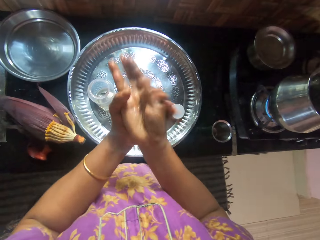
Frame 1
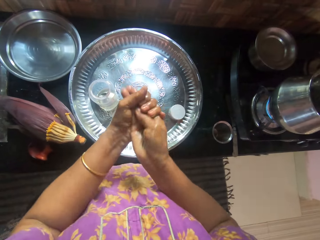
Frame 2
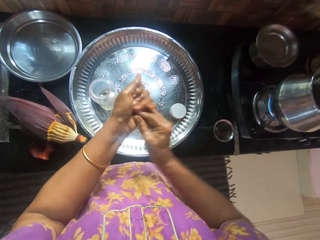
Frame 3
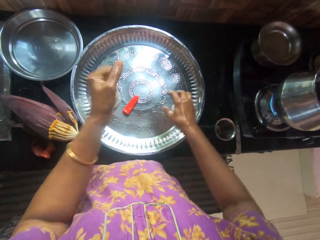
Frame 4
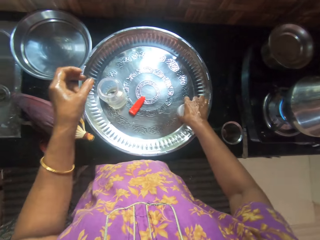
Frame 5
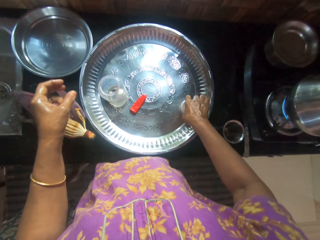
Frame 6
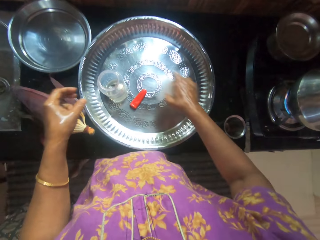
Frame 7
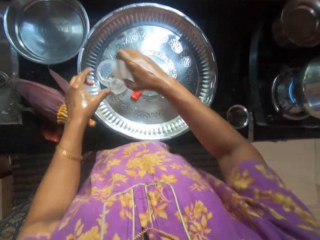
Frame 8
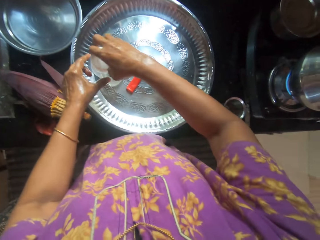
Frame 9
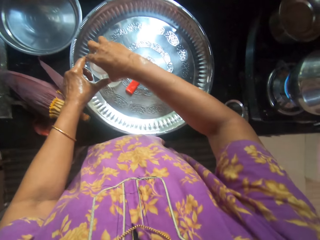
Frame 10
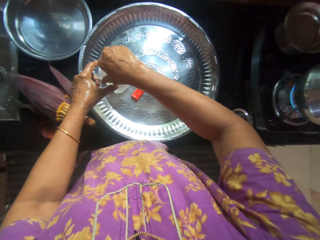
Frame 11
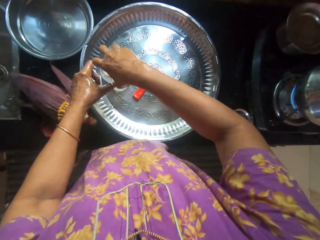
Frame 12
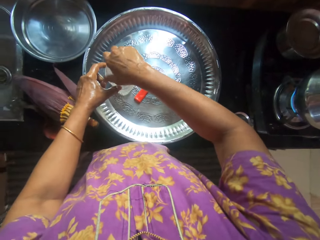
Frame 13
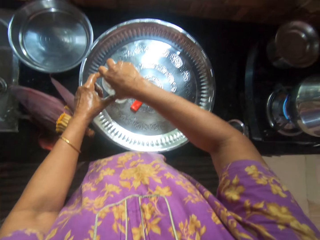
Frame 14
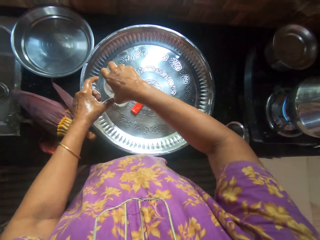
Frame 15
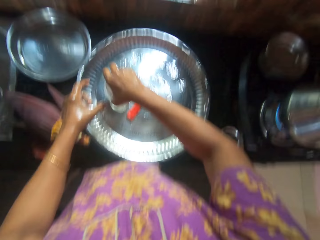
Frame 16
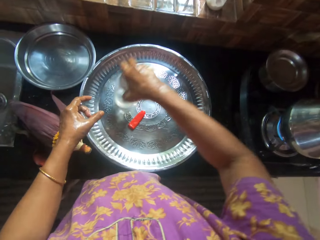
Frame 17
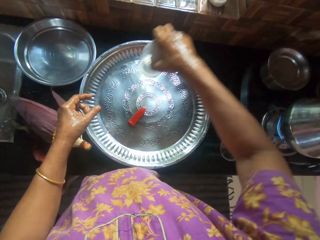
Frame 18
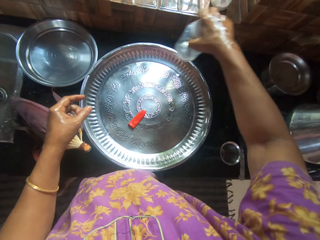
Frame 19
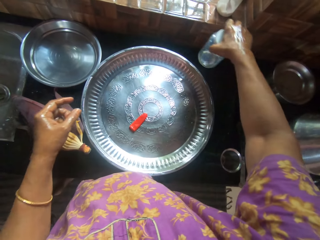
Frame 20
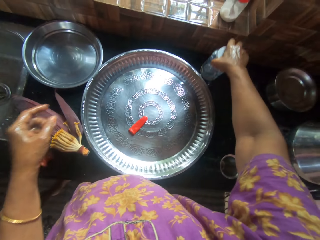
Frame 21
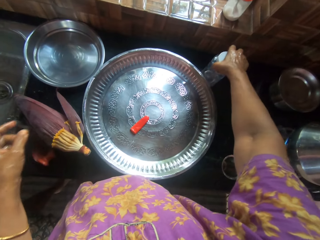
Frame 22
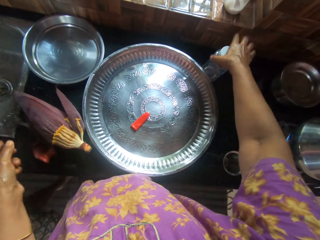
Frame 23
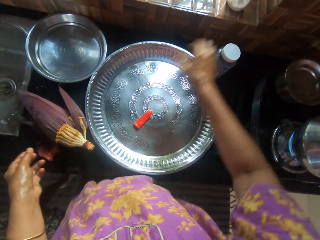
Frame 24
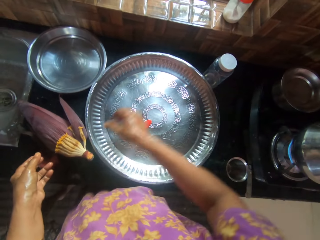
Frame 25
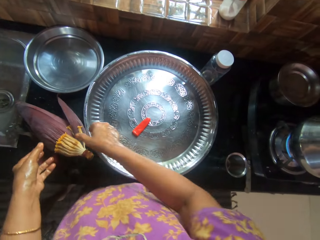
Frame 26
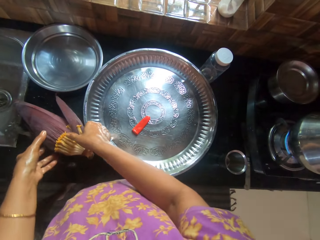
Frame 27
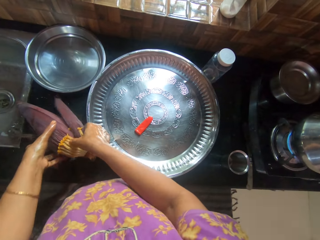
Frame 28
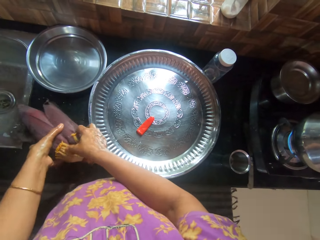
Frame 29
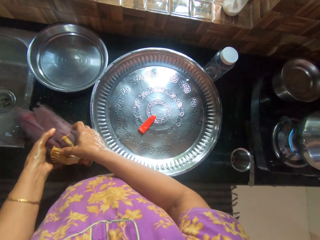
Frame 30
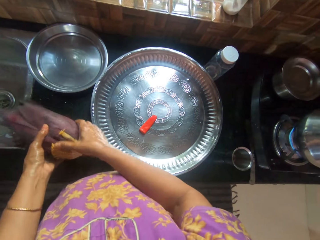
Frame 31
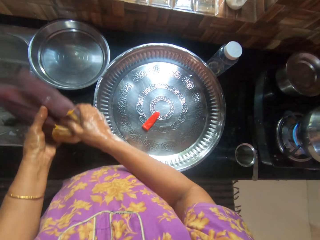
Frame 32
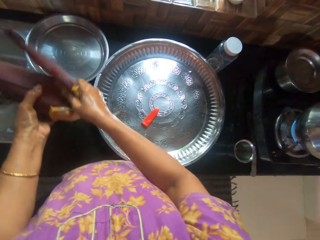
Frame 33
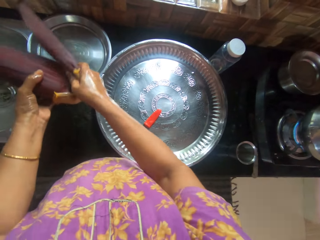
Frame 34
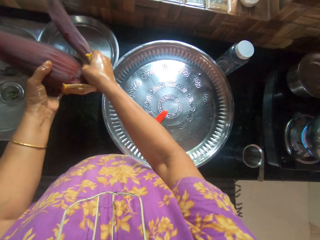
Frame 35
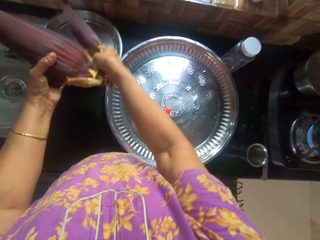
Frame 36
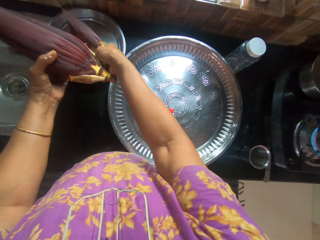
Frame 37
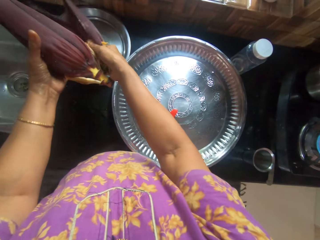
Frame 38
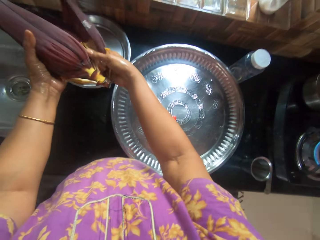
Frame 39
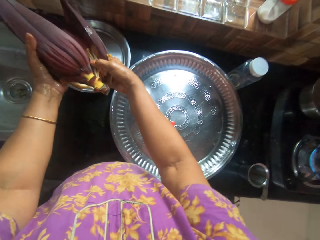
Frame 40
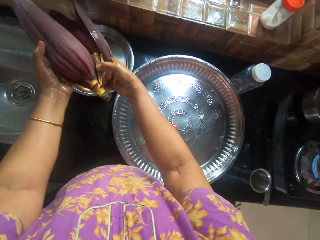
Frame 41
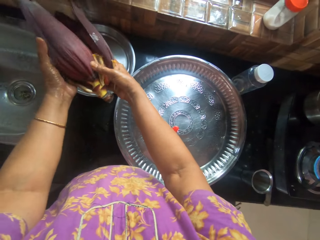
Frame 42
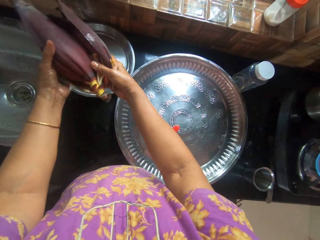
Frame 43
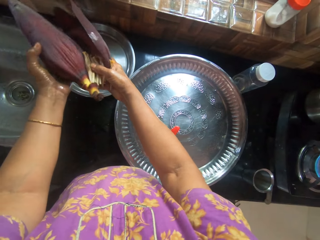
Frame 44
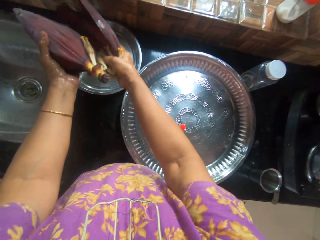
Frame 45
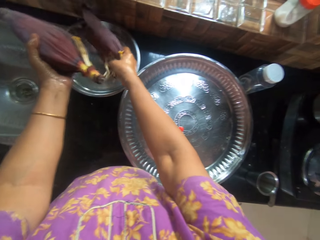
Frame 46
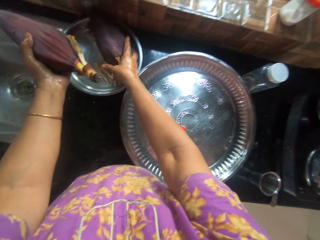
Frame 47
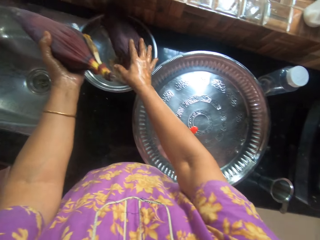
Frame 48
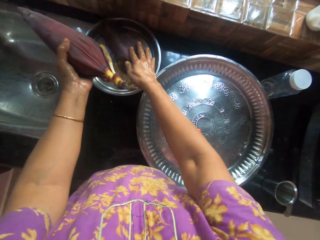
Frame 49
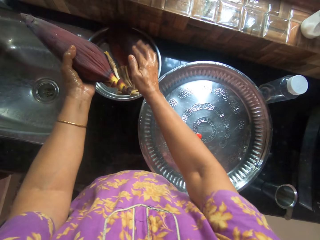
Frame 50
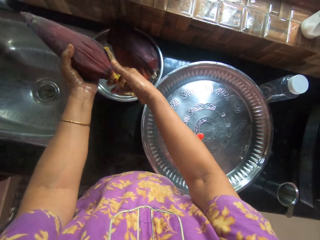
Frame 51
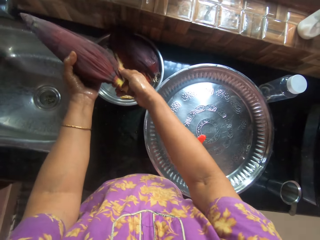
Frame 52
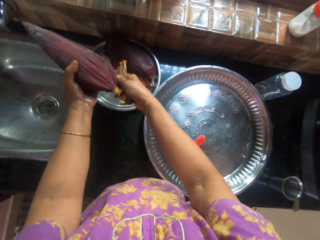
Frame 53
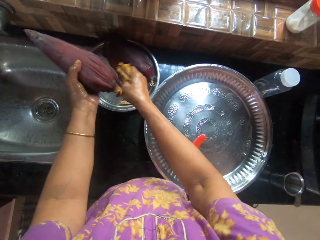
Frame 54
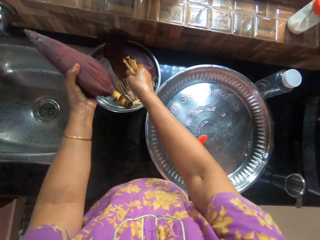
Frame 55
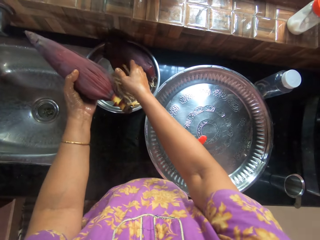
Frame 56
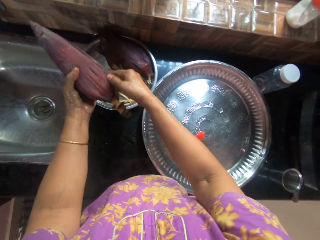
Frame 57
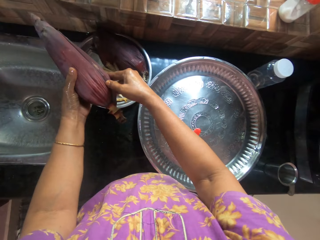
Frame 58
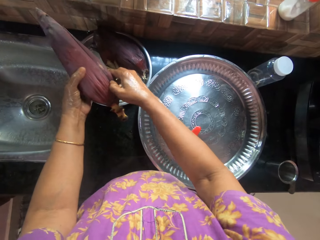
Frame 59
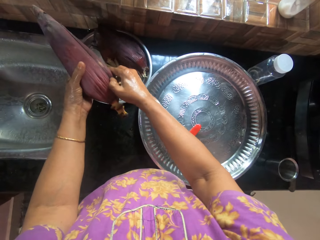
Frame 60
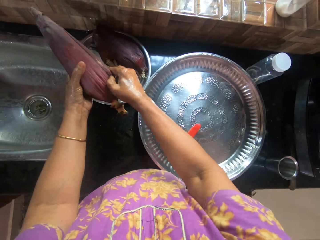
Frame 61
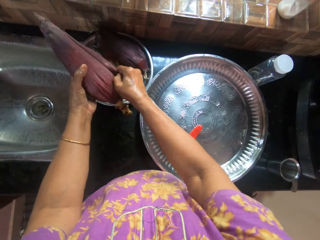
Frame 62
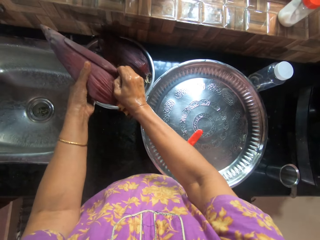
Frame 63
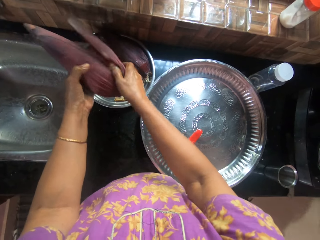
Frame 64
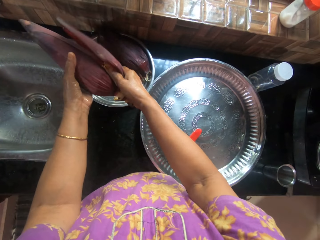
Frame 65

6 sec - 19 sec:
The camera wearer picks up a cover from the tray with her right hand. She closes the container of oil with the cover. She holds the container of oil with her left hand. She removes her left hand from the container of oil. She picks up the container of oil with her right hand. She drops the container of oil on the kitchen counter. She picks up a plantain flower from the kitchen counter with both hands. She peels the layers of the plantain flower with her right hand into a container. She removes a banana petal and anthers. She places the banana petal and anthers in a tray. She removes the banana anthers and puts the anthers in the tray. She removes a banana petal and anthers.

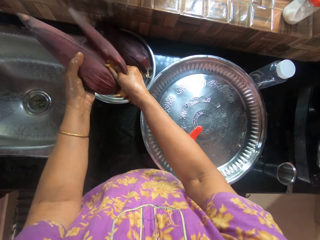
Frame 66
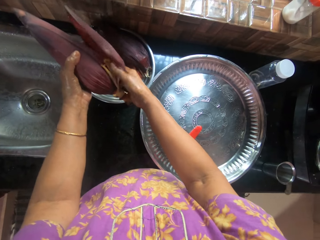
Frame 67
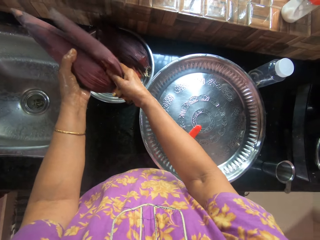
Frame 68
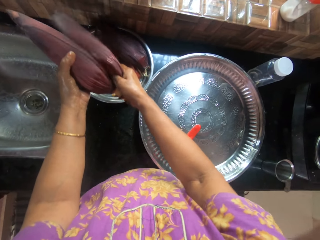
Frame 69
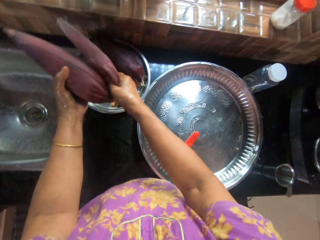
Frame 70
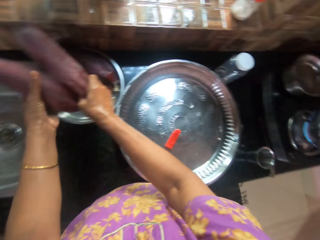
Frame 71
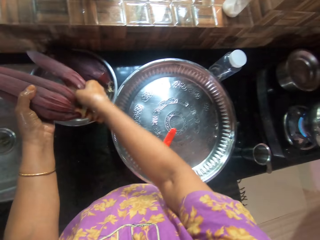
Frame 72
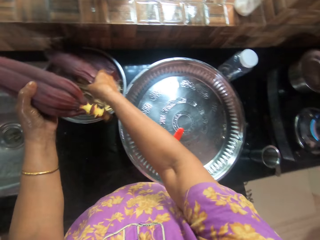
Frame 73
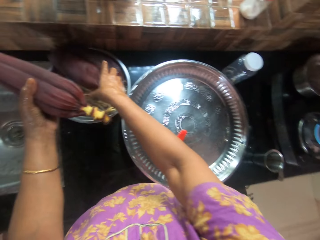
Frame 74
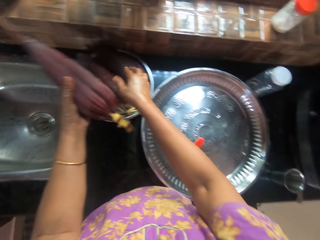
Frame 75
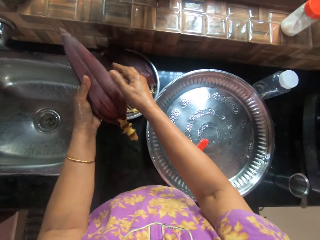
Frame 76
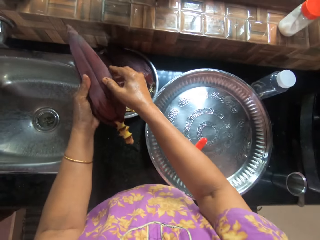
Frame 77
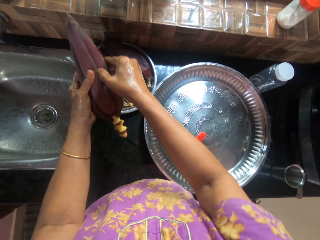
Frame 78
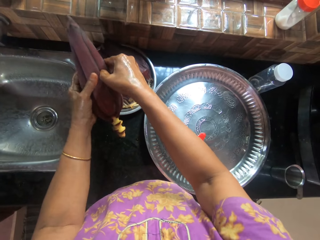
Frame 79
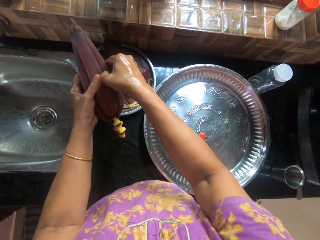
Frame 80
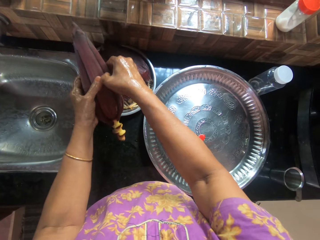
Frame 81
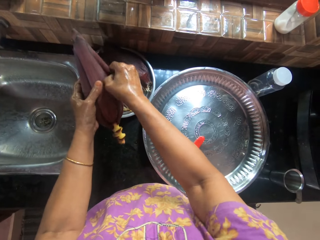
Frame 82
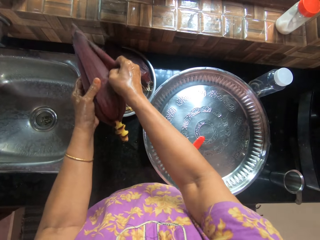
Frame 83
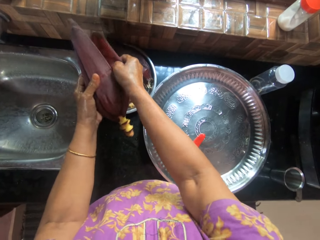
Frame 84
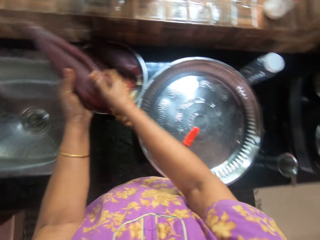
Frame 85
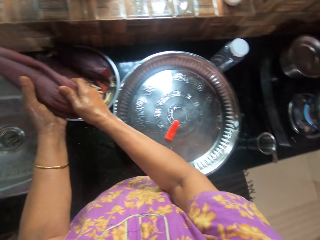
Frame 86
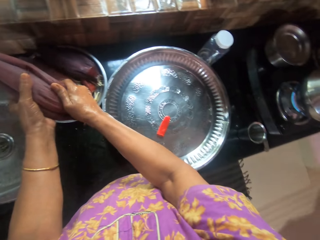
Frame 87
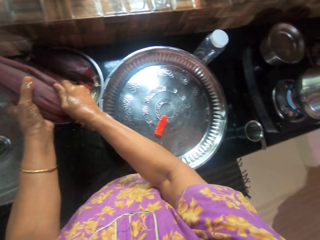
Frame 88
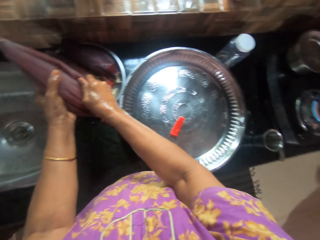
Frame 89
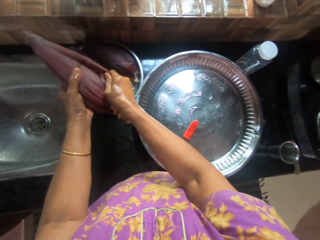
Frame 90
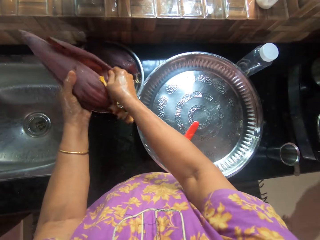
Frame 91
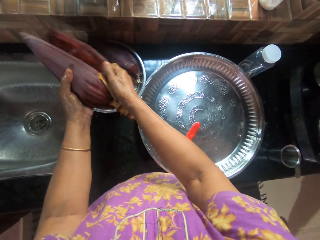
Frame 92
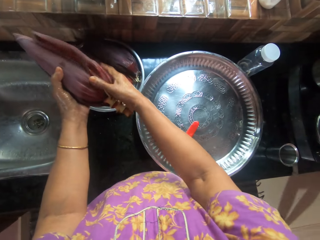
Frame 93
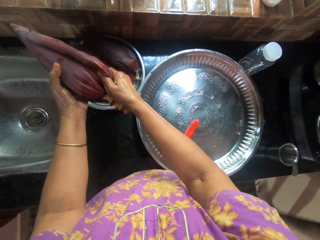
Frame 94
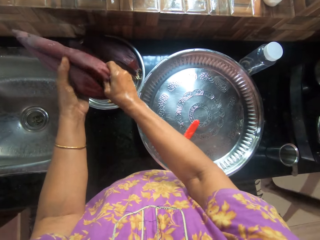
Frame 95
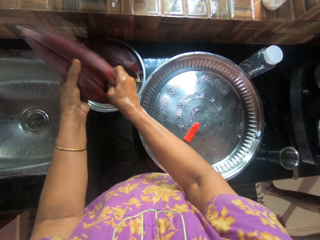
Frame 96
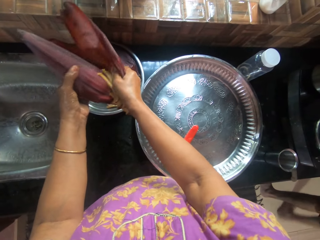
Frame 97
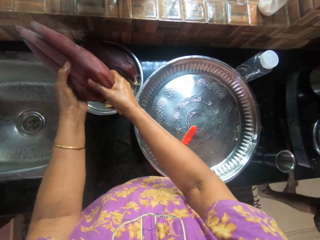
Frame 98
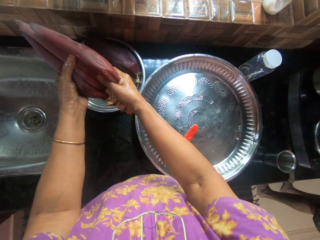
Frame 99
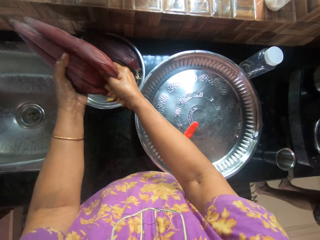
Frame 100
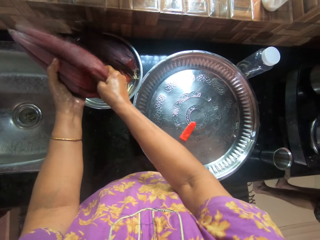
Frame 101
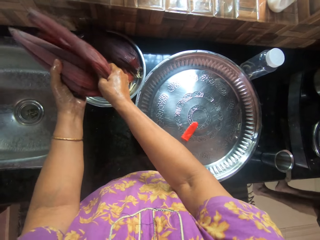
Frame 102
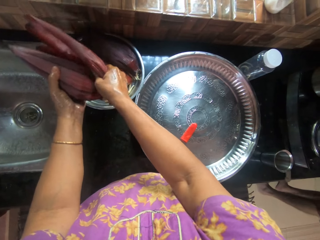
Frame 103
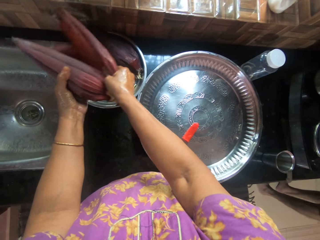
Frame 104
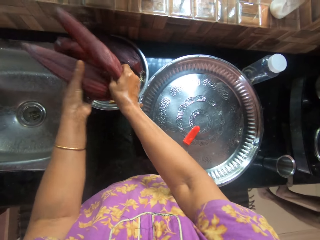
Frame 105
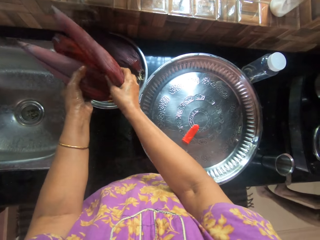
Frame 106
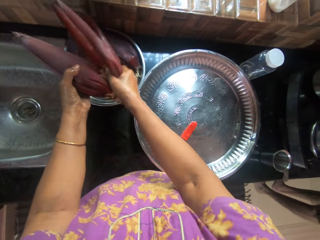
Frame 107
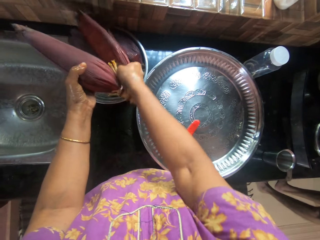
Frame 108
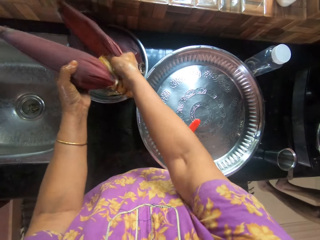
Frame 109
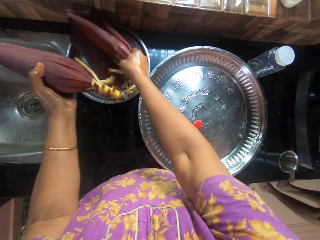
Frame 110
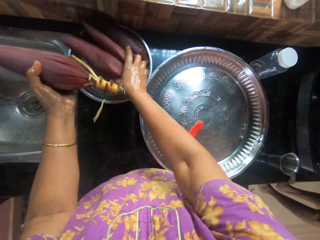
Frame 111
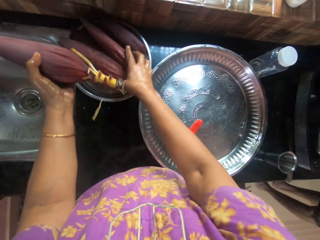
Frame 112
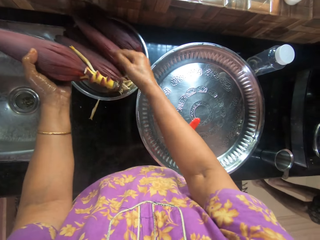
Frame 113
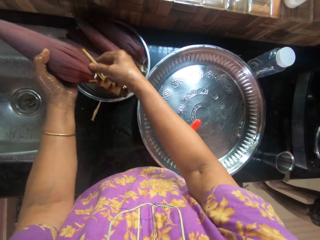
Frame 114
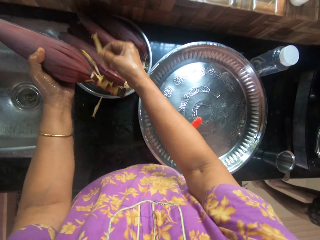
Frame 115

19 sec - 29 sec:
The camera wearer interacts with a woman. They put the banana petal and anthers in the tray. They remove a banana petal and anthers. A boy walks around the kitchen towards a cooker. The camera wearer places the banana petal and anthers in the tray.
